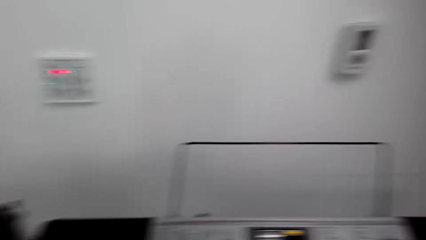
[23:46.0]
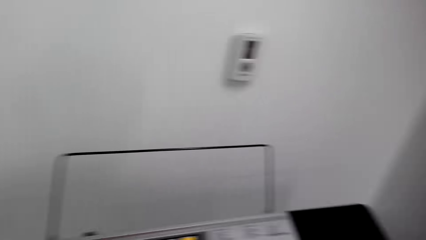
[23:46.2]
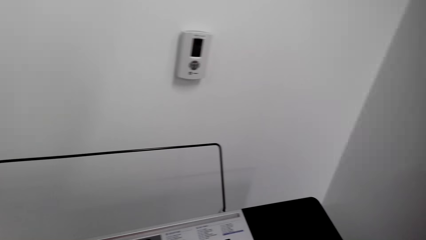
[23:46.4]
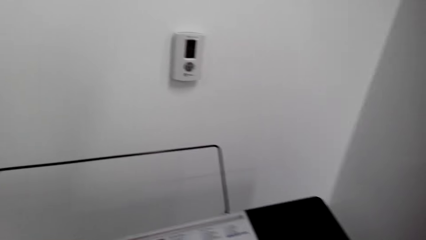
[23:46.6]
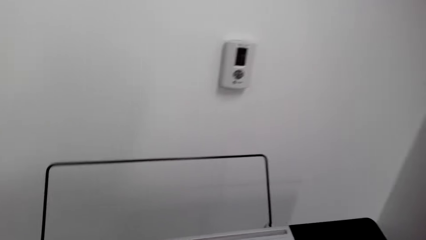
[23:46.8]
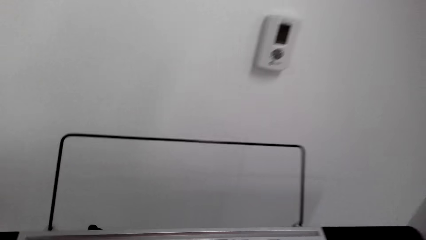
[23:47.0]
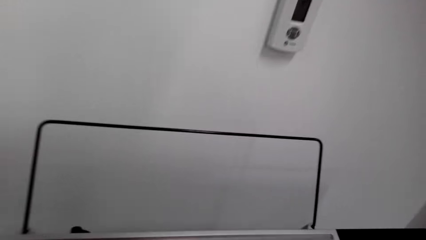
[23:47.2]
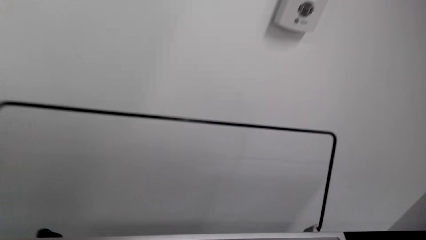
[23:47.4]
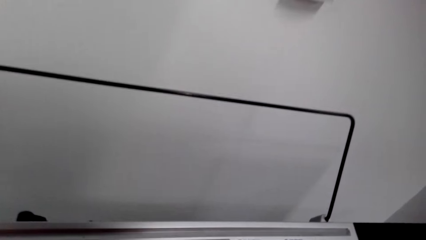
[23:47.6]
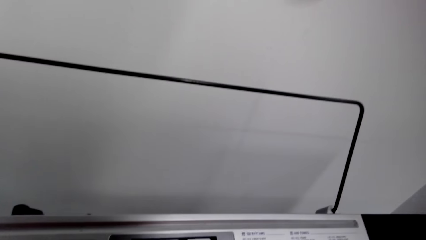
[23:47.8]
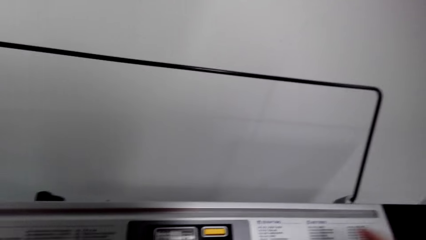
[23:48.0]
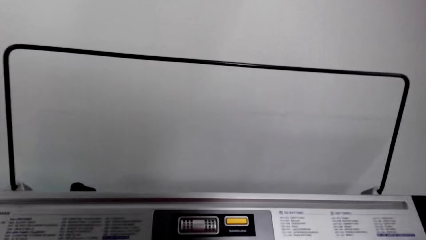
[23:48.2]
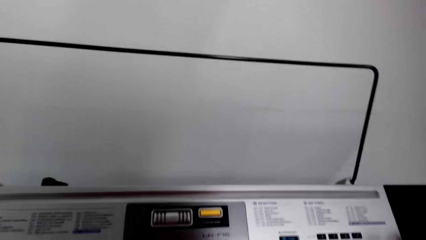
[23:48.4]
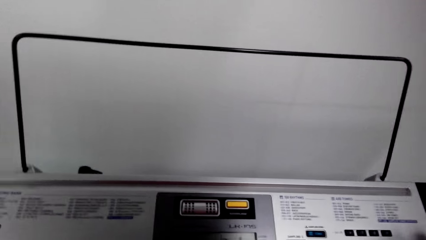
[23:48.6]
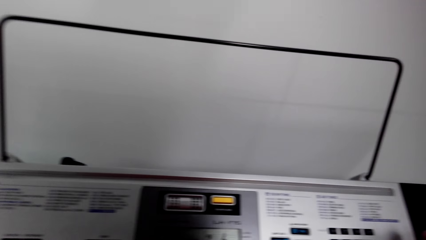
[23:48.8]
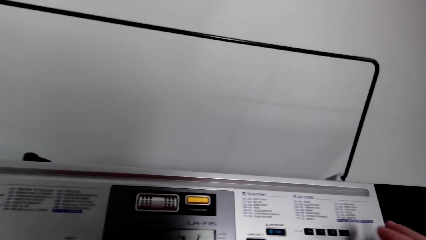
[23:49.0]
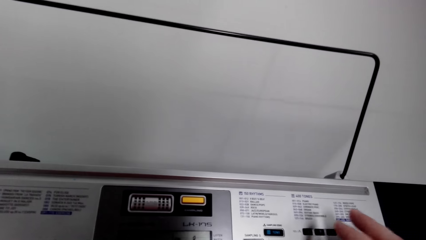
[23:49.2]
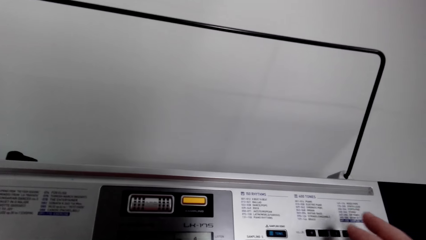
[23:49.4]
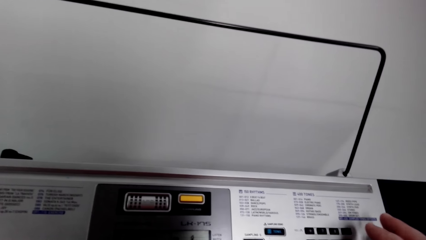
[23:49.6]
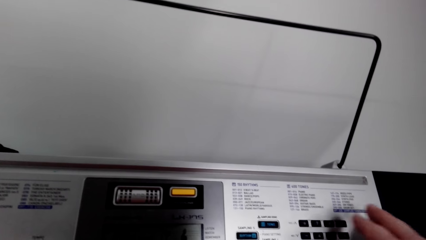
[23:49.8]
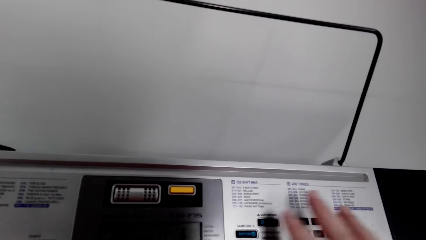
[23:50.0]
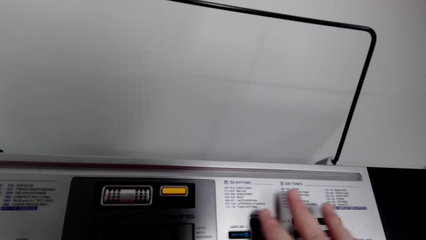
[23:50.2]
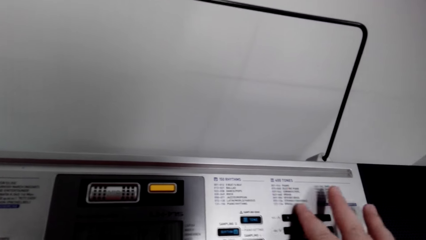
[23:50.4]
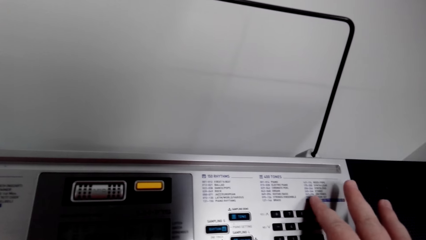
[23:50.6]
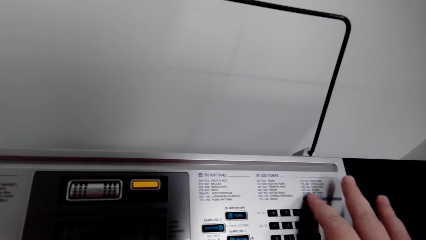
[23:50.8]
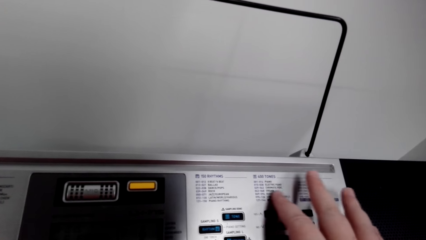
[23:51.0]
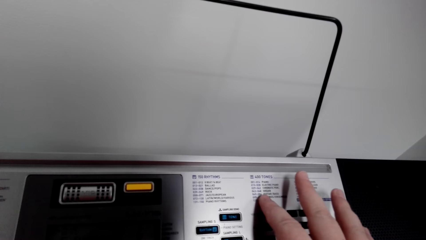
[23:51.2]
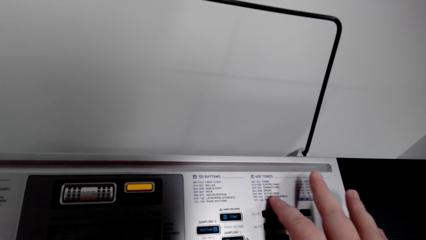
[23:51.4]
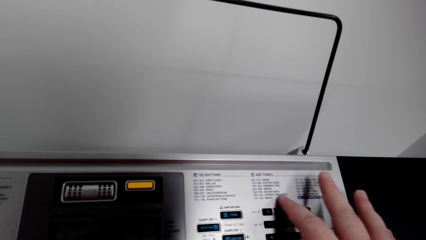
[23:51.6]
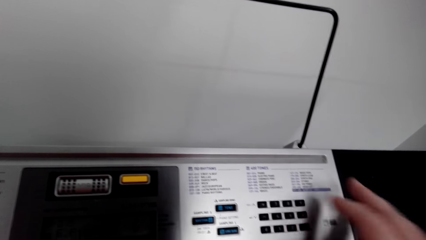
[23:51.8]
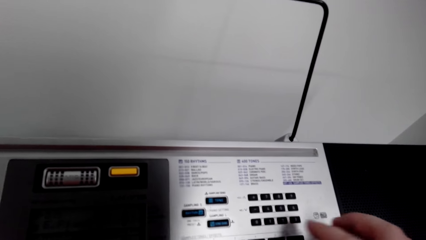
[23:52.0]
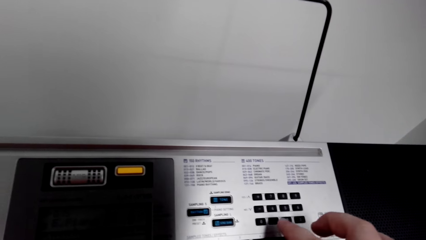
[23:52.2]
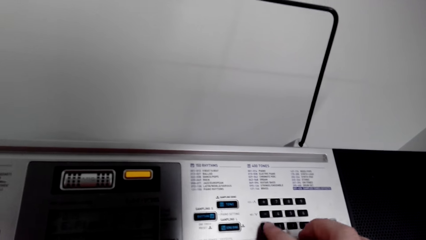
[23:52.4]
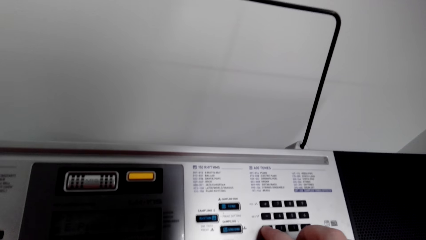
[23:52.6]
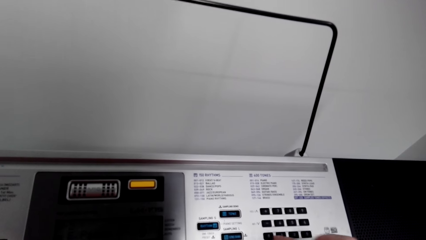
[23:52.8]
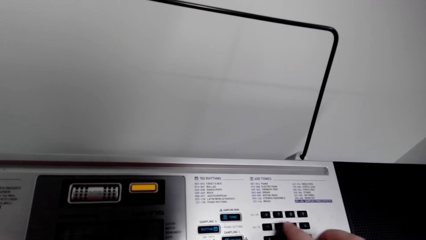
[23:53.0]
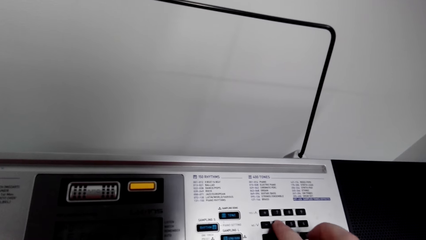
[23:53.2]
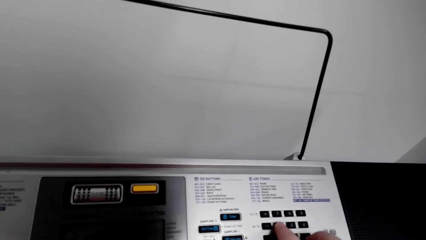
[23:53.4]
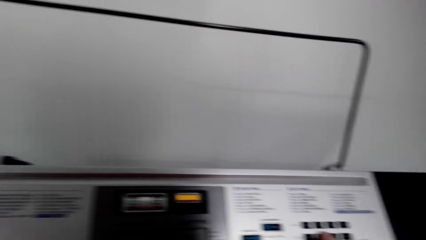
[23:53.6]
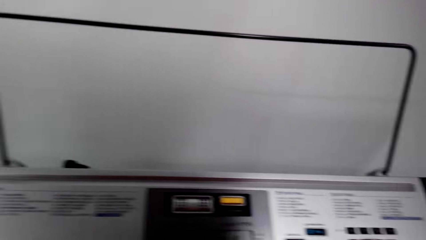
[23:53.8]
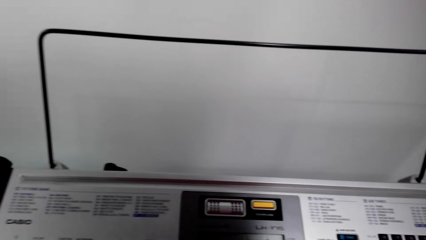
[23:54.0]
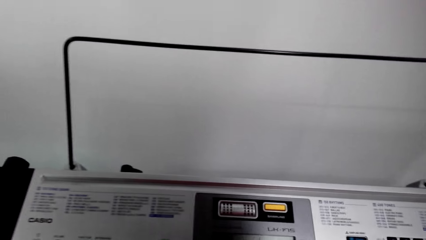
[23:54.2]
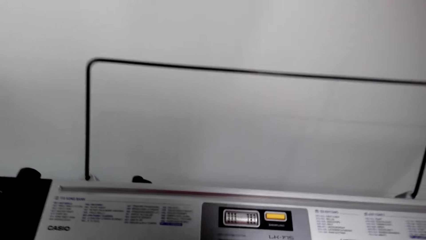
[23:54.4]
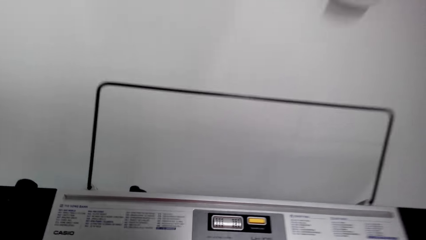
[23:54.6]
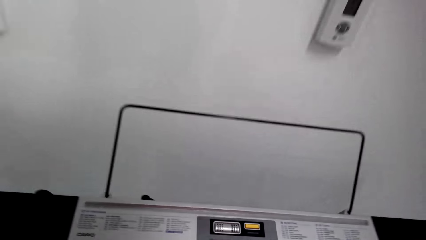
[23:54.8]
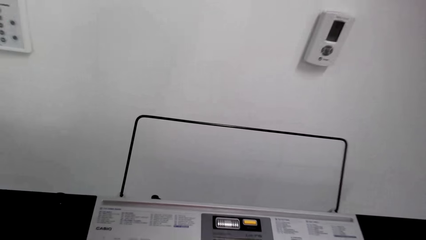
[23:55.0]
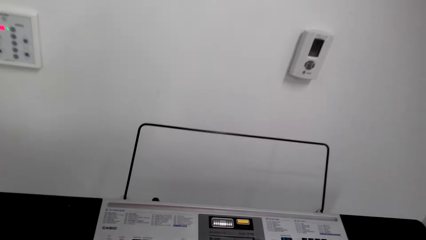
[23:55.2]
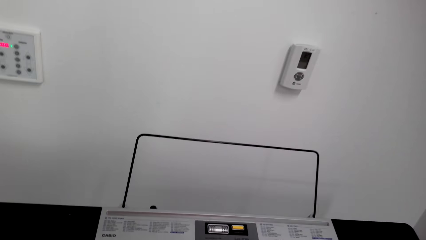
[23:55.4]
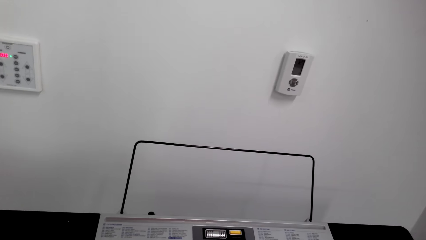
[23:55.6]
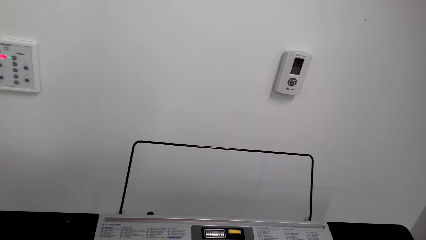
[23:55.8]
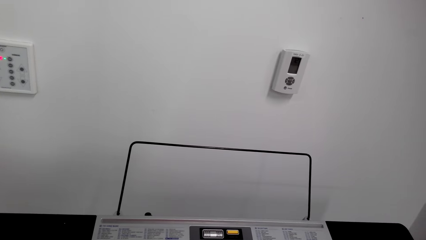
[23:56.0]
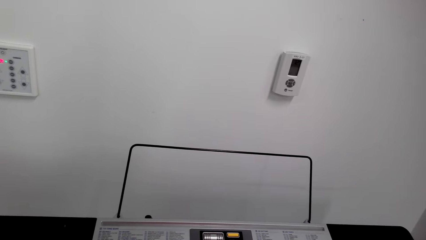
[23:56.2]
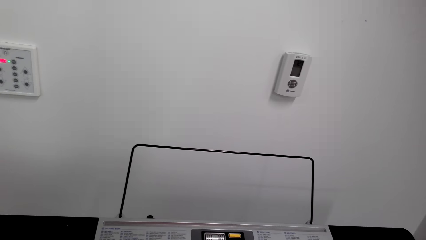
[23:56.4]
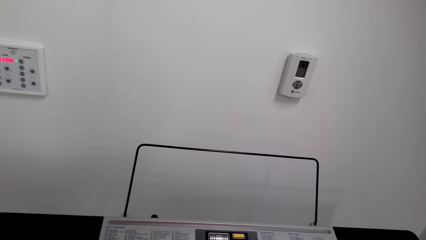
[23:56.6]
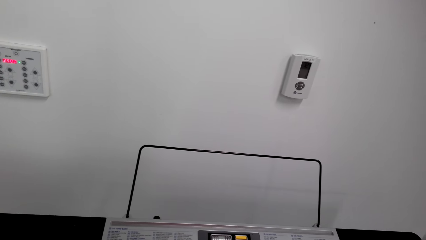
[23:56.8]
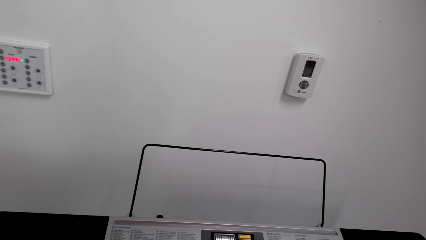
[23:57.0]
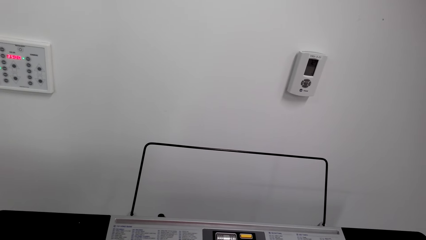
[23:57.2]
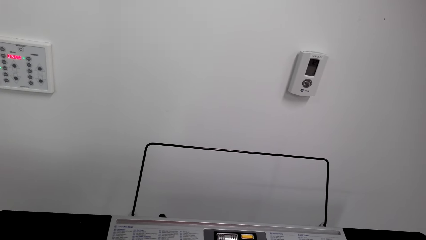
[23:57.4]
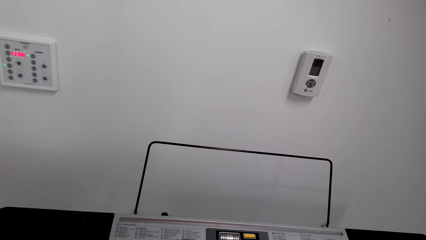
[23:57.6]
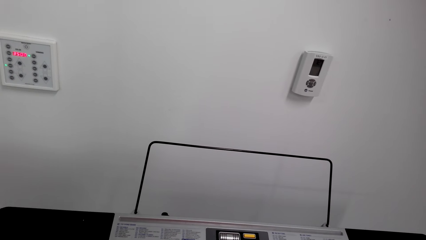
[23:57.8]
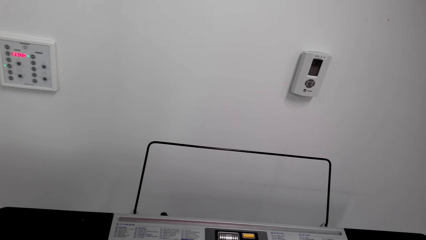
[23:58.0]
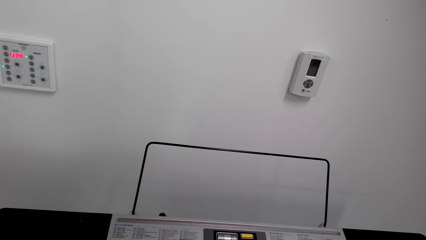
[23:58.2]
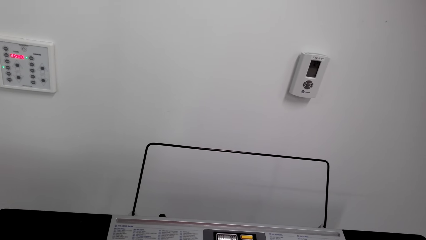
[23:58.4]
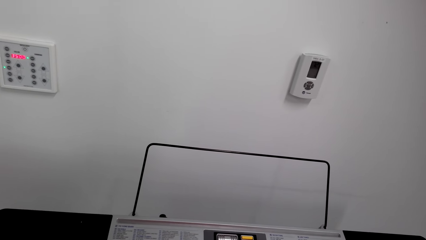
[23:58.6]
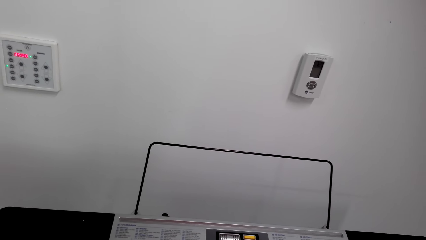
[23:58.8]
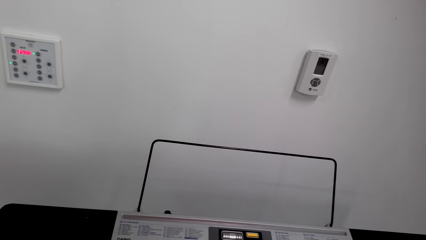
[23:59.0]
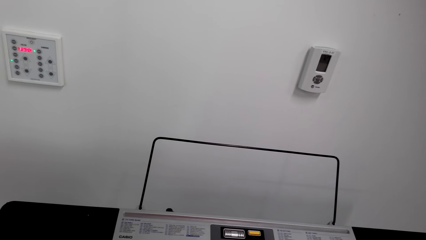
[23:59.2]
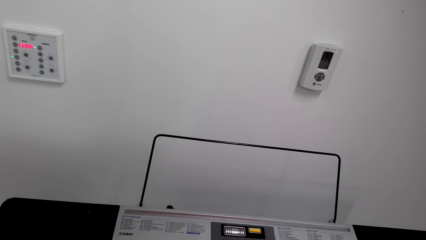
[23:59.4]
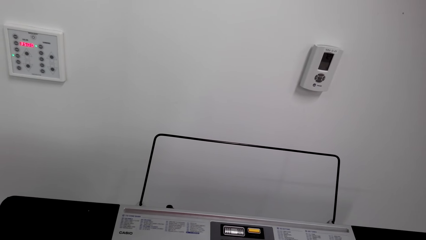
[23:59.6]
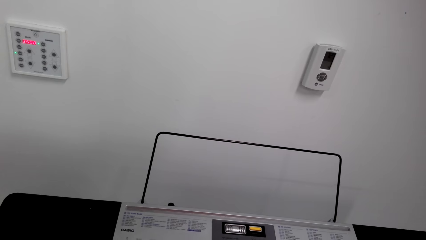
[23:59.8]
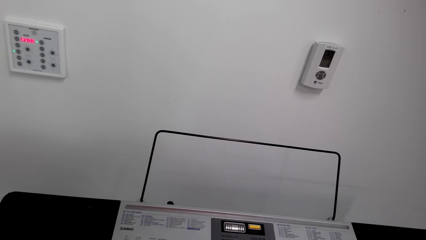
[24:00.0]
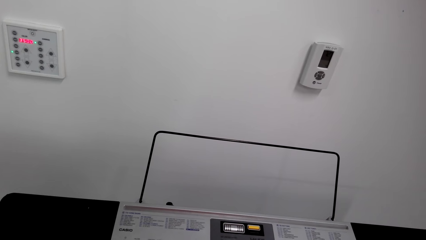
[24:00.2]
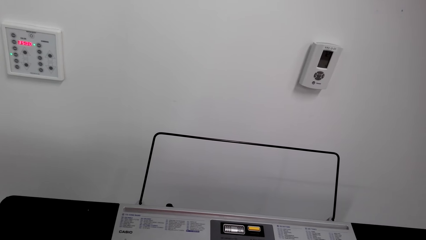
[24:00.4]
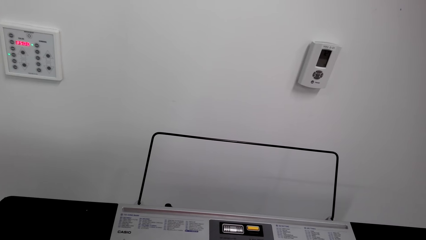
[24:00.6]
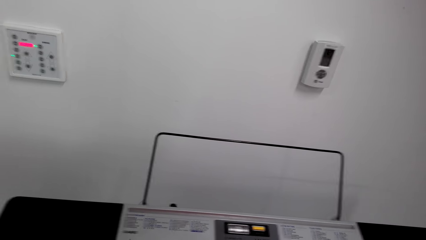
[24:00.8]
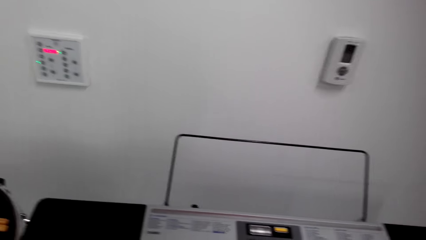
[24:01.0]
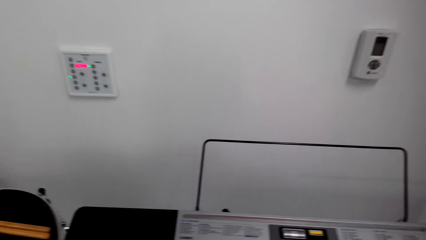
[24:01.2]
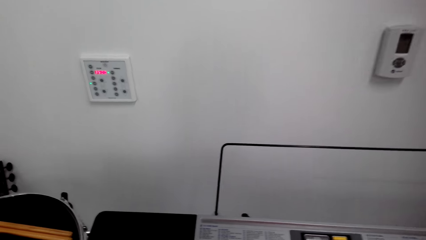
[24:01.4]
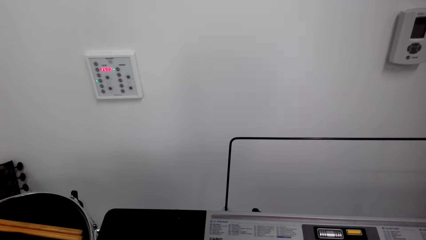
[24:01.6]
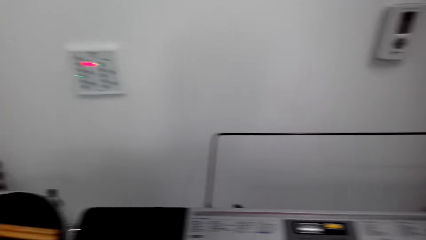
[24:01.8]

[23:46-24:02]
The camera wearer looks around. They press keys on the keyboard. They click on the piano button. They look around. They play the piano.
